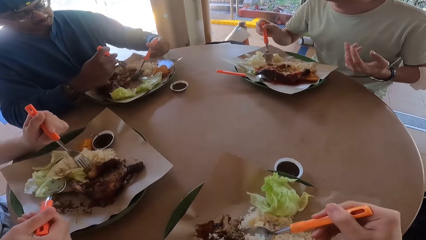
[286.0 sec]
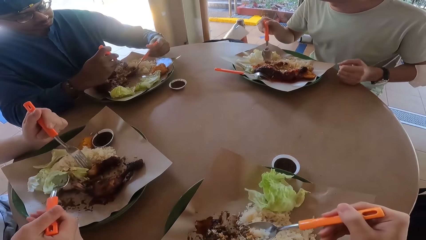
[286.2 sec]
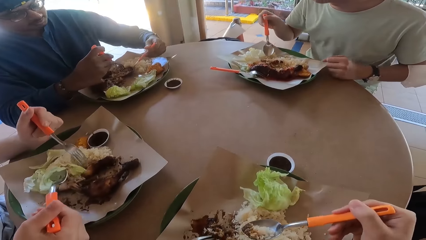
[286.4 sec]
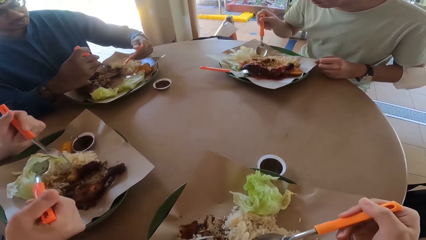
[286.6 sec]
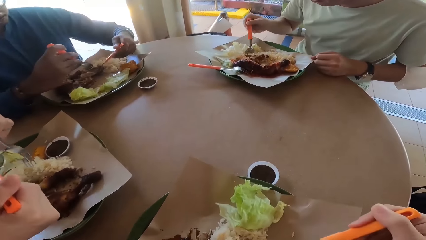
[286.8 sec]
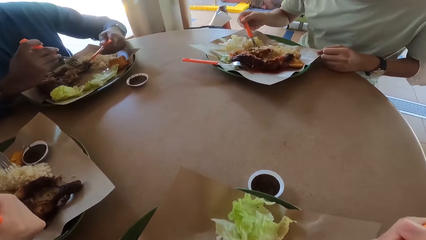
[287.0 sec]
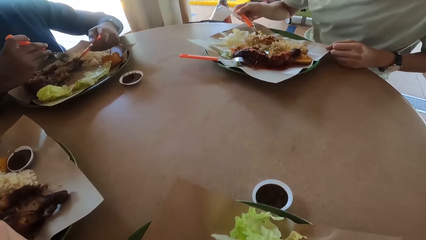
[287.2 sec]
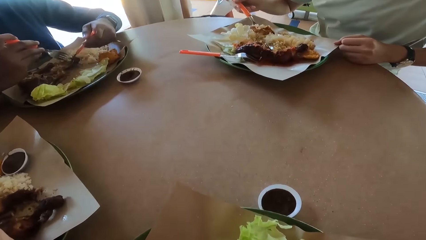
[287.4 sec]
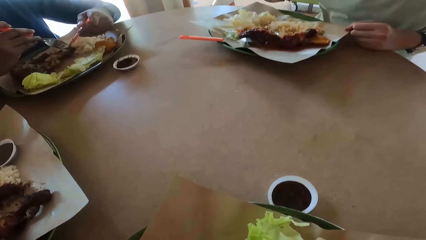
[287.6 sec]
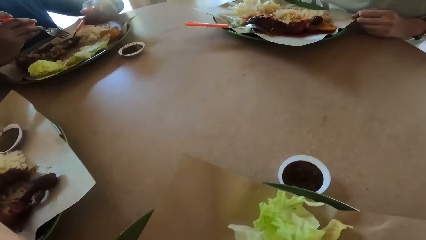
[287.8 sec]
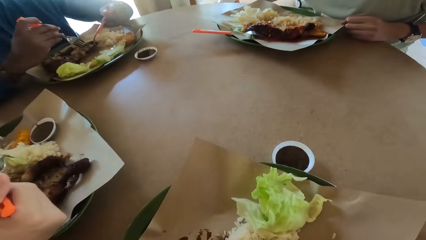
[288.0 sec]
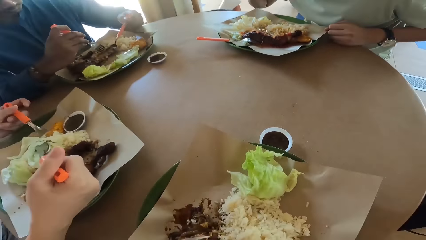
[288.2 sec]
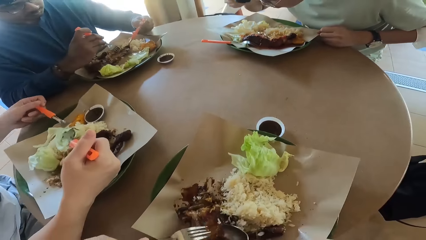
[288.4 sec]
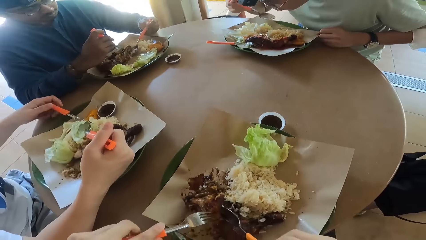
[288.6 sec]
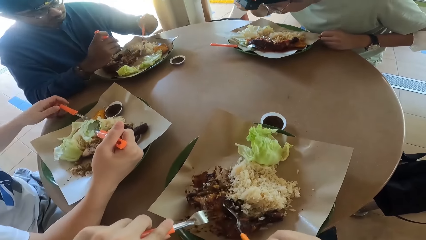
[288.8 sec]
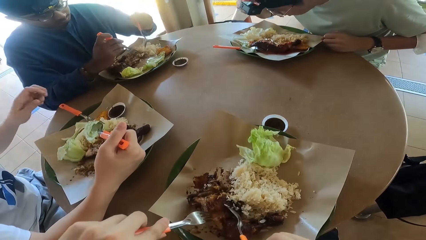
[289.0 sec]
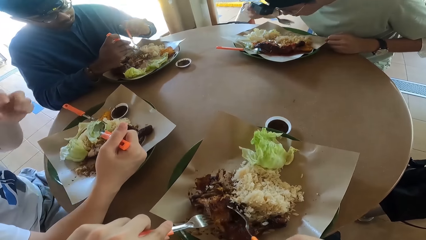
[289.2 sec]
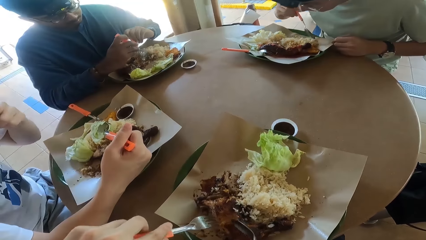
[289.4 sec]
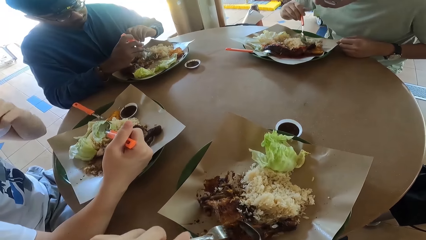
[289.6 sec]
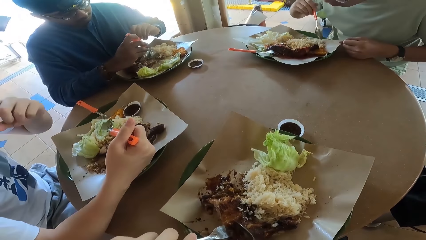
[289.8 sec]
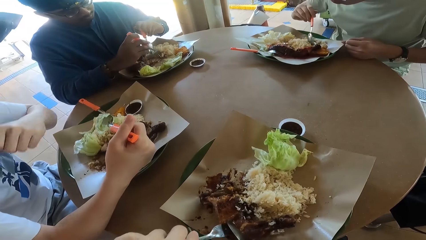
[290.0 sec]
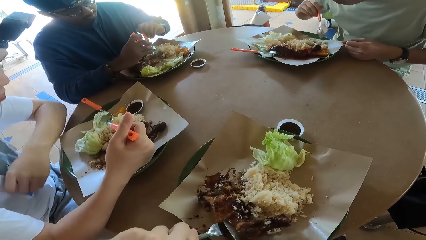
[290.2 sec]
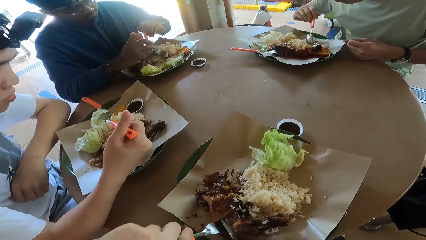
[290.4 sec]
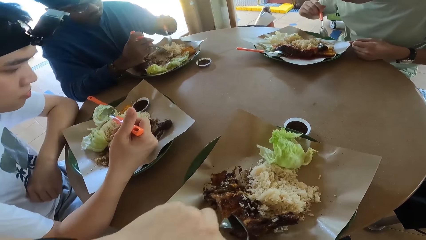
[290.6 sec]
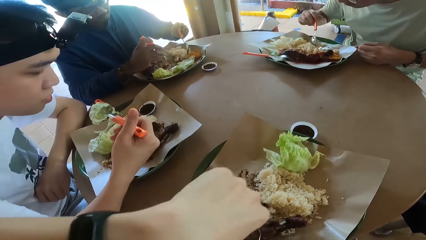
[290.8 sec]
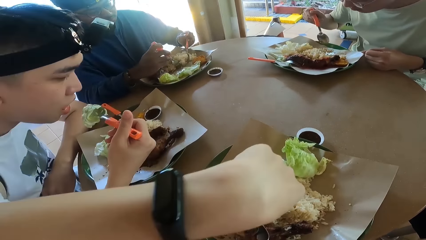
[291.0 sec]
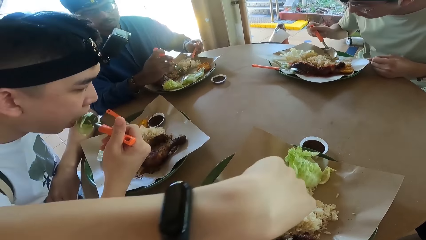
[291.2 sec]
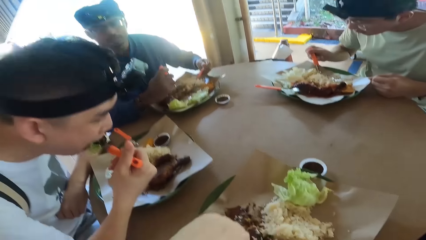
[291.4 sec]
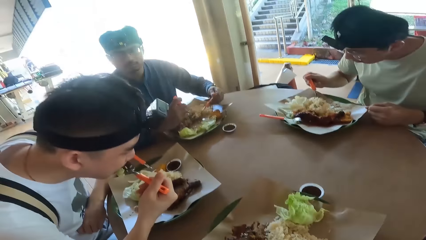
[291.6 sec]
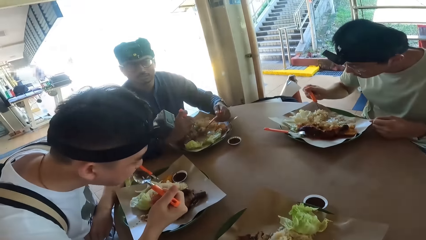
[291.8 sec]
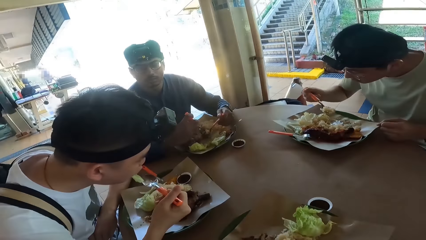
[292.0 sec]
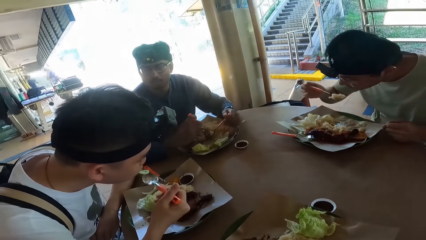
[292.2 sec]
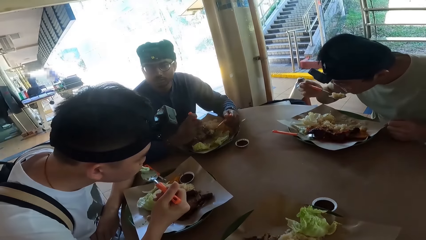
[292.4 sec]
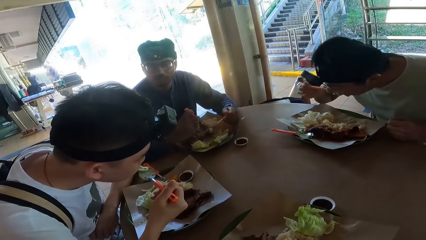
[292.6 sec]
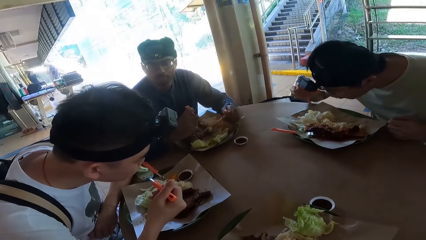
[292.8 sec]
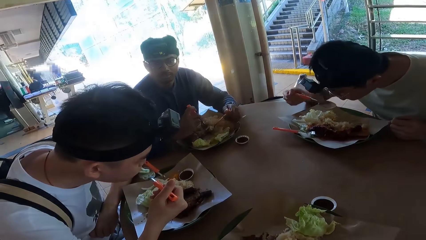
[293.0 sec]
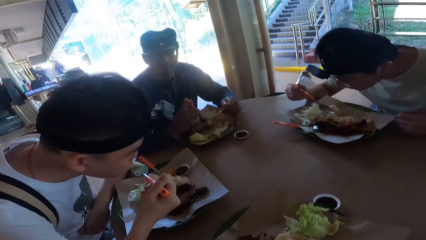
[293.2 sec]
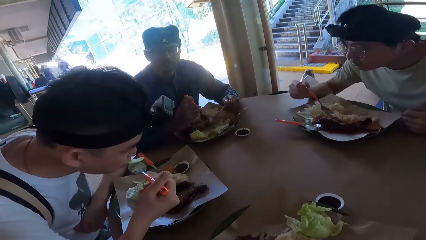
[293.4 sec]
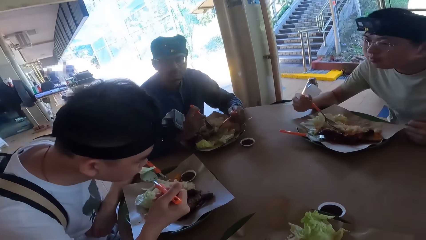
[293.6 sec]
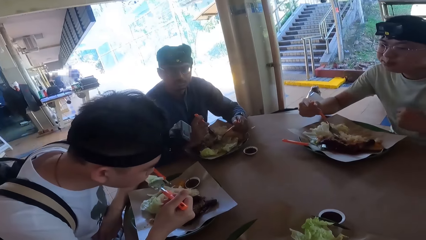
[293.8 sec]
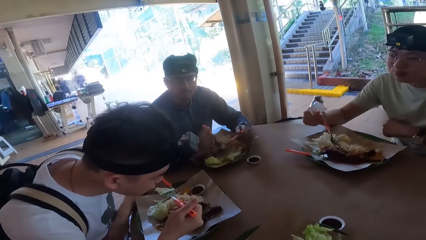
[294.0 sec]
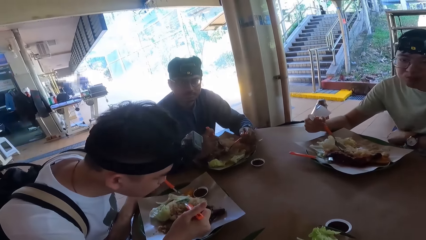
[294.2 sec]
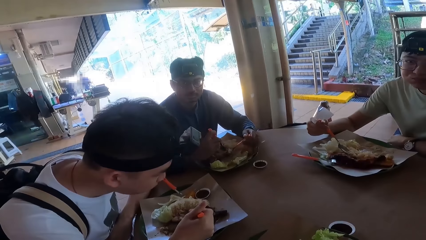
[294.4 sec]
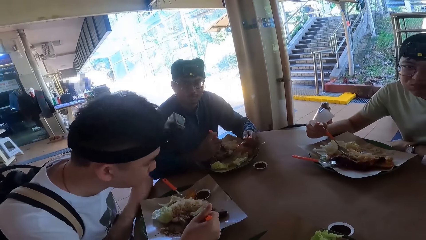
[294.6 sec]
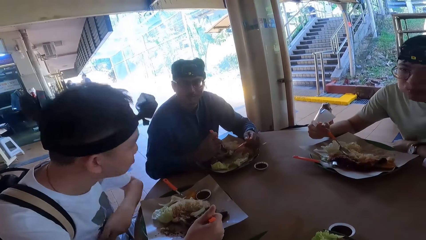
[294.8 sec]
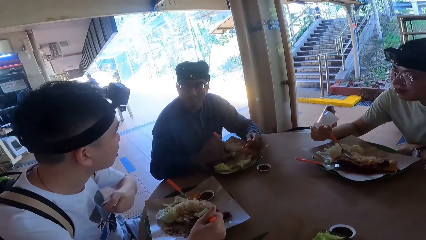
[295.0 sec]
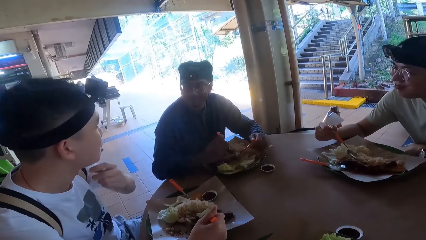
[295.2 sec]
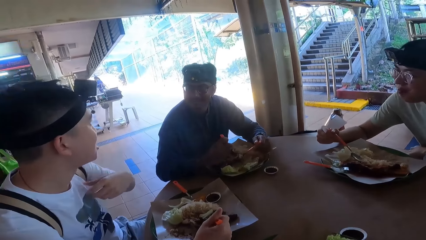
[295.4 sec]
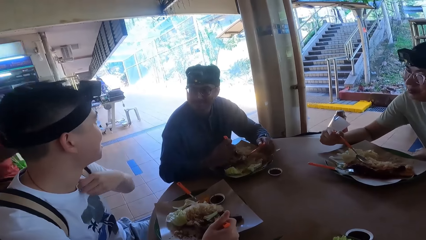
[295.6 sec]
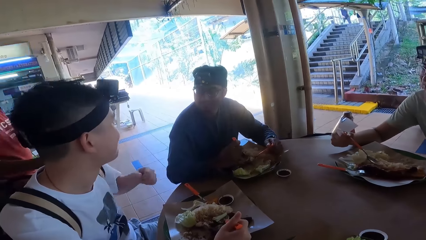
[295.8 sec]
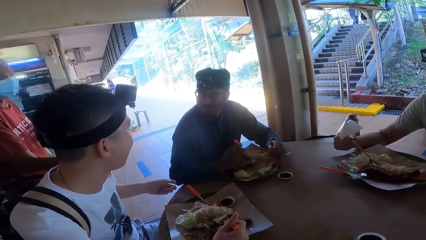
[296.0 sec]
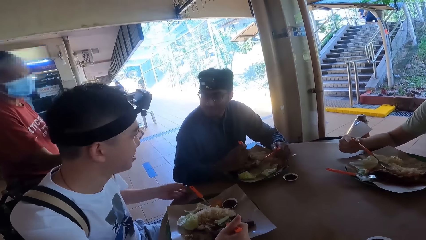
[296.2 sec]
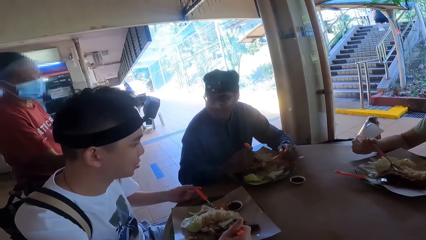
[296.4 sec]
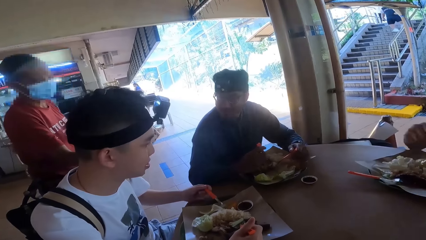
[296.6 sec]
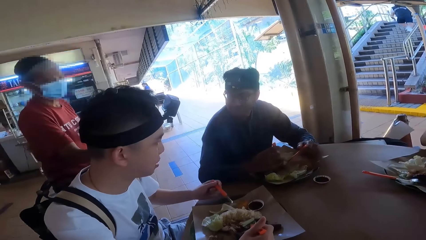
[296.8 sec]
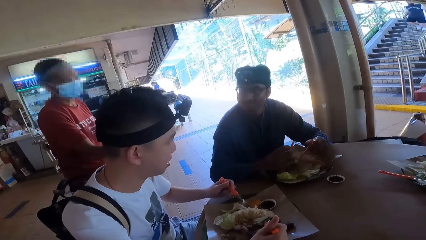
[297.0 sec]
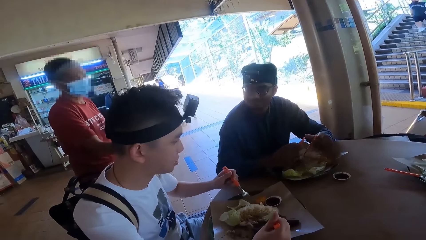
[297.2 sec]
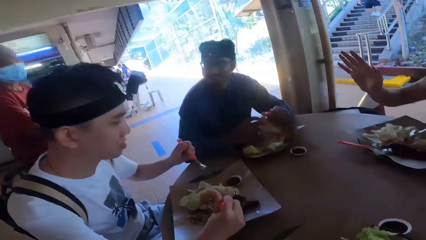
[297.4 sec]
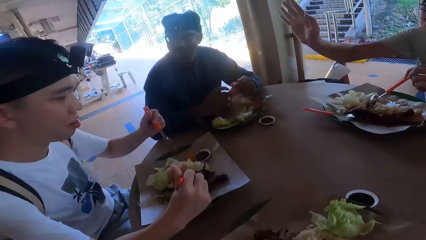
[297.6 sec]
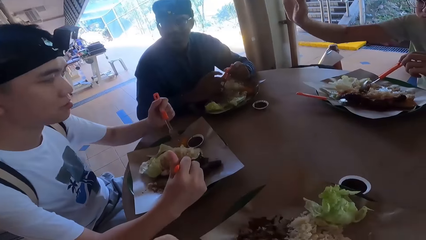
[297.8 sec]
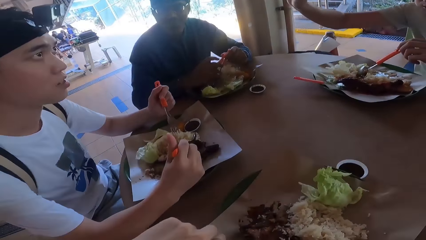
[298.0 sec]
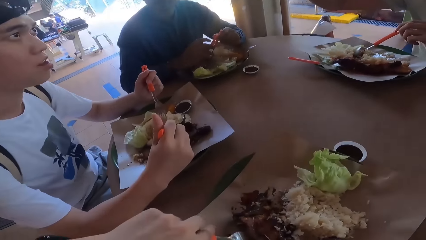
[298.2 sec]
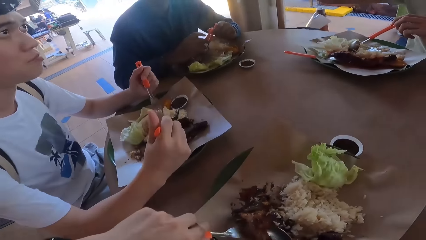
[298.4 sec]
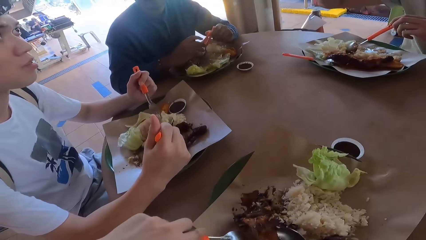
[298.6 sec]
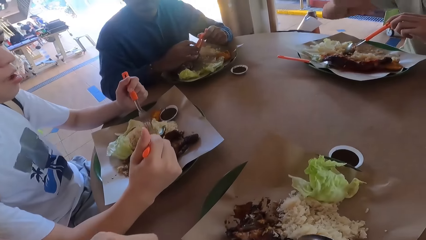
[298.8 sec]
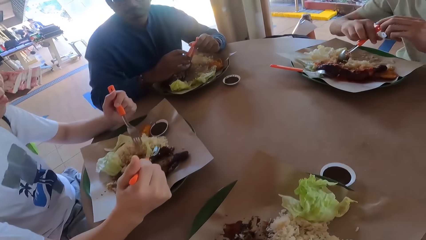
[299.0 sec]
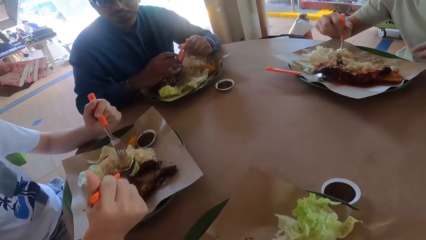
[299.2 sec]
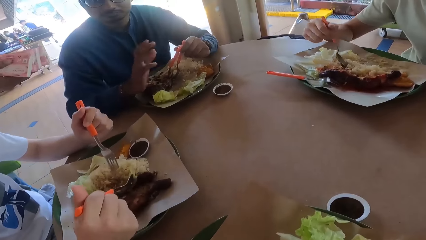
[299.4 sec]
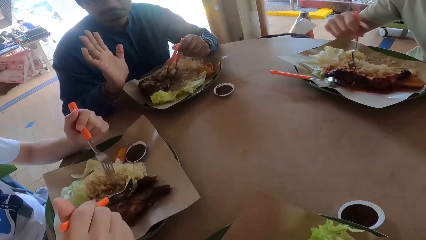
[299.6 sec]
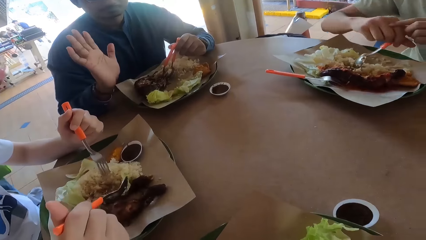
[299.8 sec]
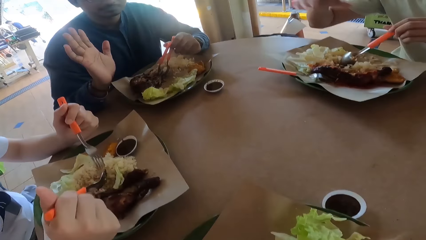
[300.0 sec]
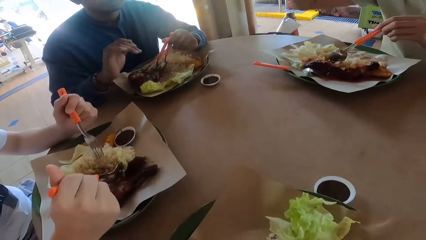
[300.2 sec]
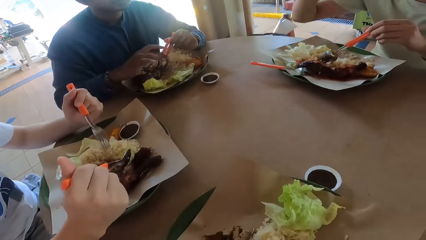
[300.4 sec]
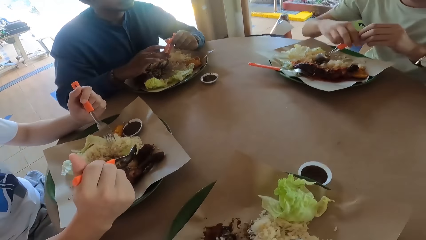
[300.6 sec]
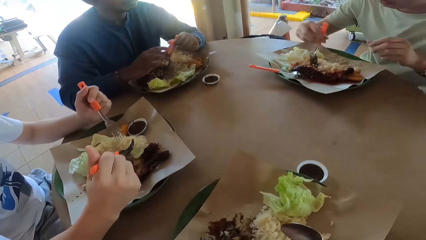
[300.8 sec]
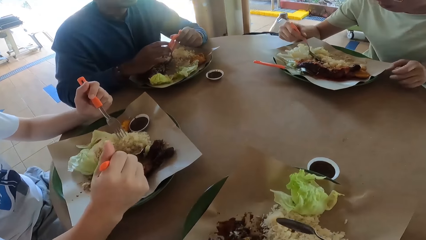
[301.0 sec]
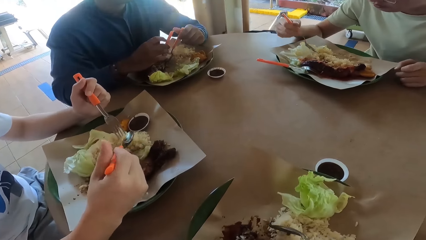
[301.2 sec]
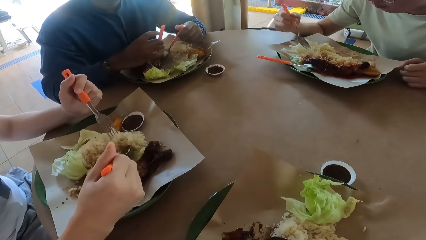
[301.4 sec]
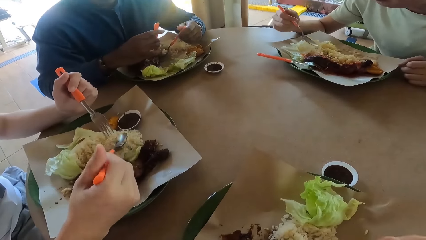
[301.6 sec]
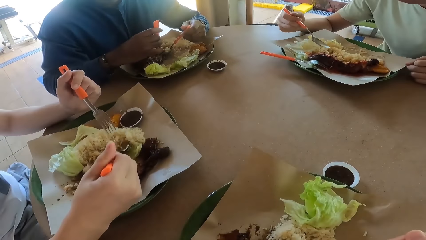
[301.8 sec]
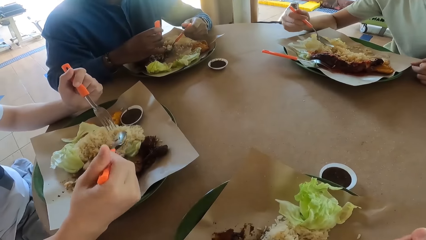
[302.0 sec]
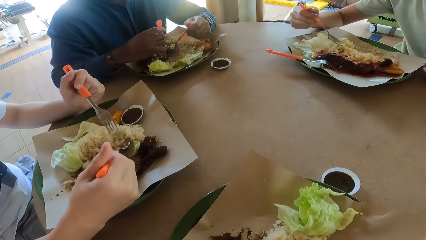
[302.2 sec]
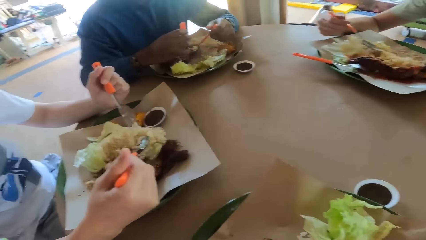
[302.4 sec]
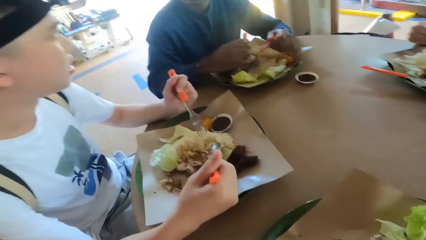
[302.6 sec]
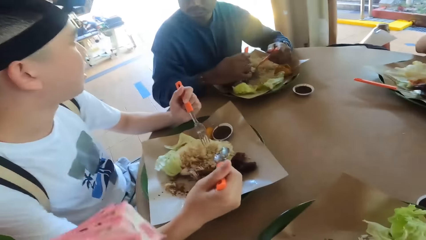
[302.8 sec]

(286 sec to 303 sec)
The camera wearer eats food. A person eats food. Another person eats food. The first person eats food. Someone talks. The other person eats food. Someone else talks.
